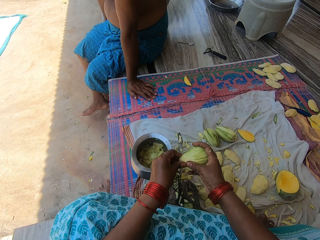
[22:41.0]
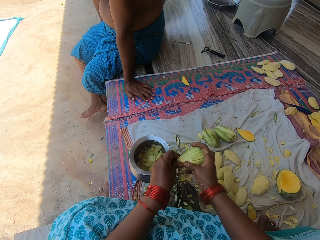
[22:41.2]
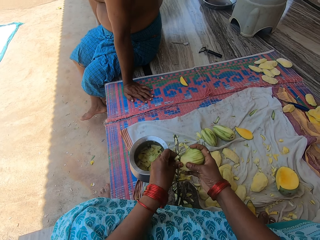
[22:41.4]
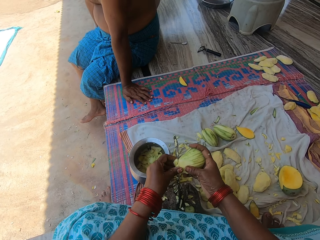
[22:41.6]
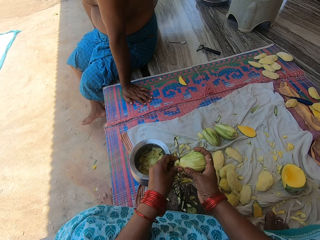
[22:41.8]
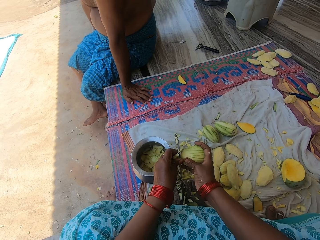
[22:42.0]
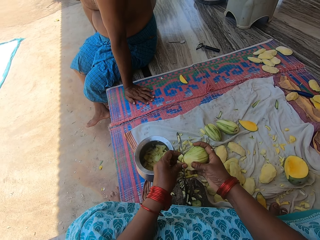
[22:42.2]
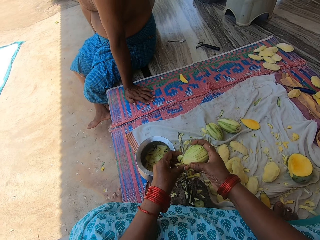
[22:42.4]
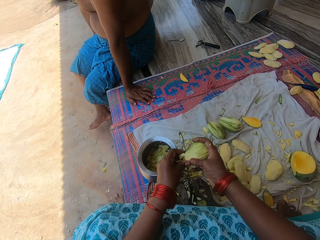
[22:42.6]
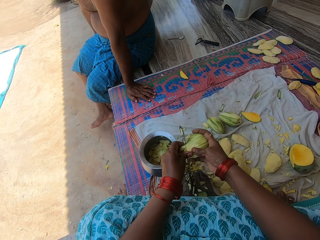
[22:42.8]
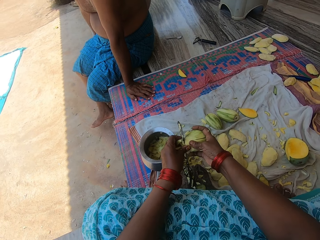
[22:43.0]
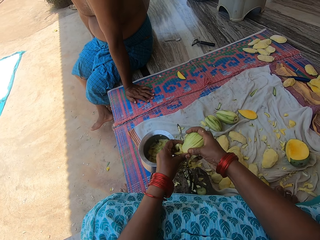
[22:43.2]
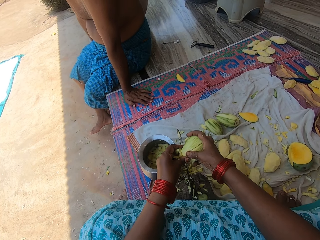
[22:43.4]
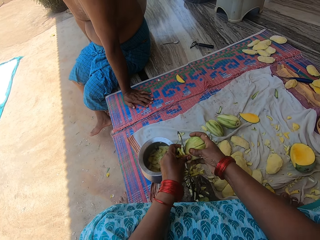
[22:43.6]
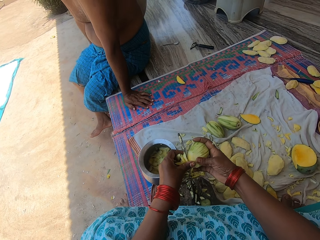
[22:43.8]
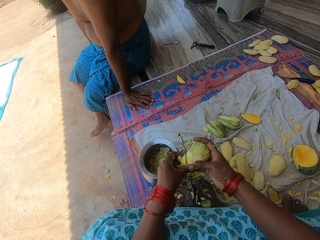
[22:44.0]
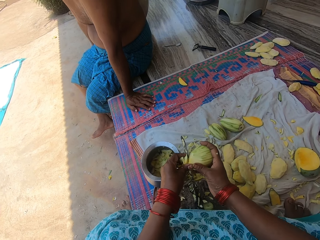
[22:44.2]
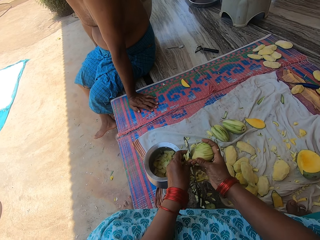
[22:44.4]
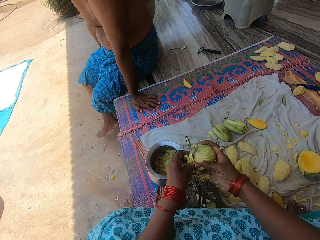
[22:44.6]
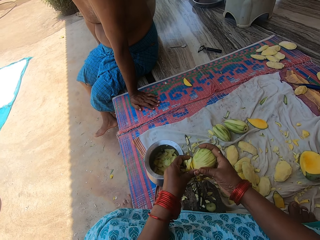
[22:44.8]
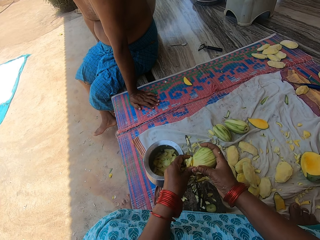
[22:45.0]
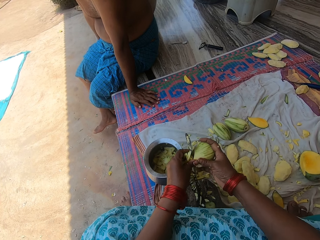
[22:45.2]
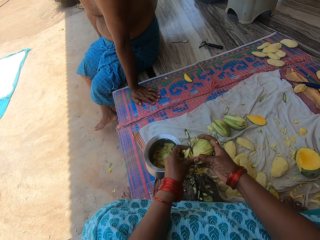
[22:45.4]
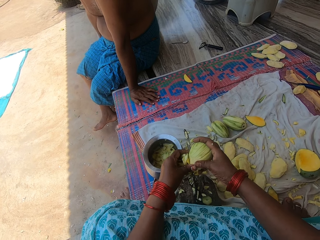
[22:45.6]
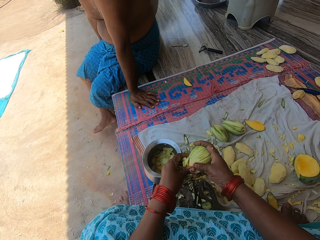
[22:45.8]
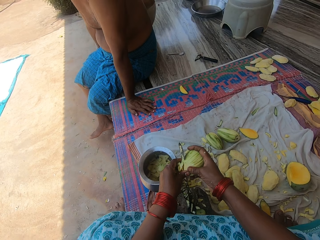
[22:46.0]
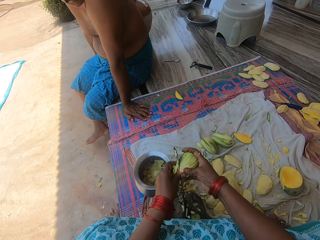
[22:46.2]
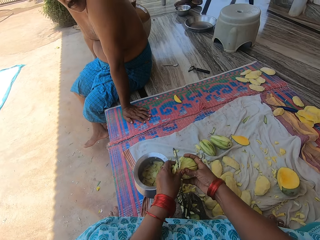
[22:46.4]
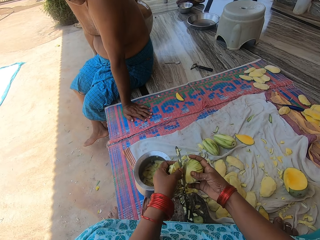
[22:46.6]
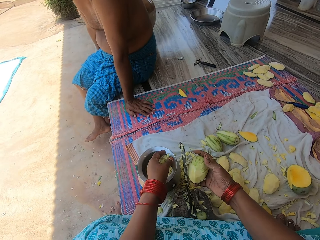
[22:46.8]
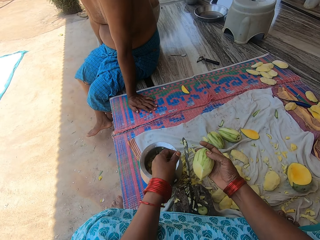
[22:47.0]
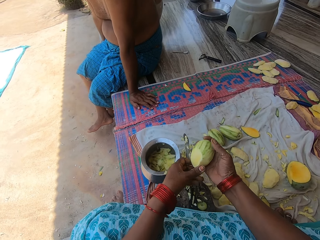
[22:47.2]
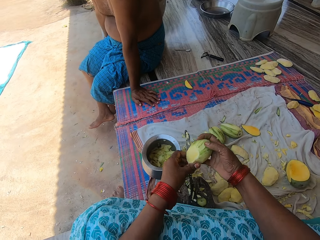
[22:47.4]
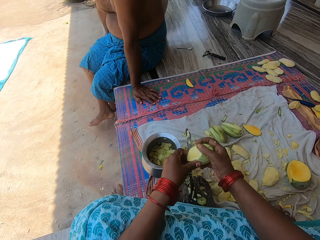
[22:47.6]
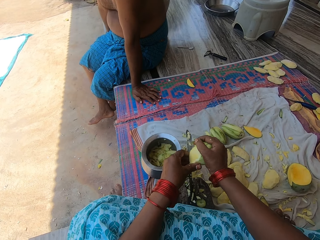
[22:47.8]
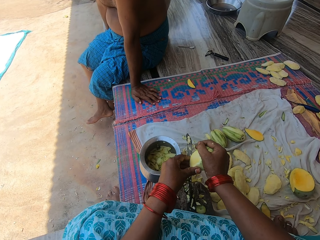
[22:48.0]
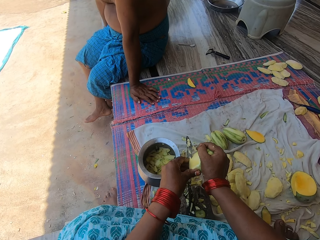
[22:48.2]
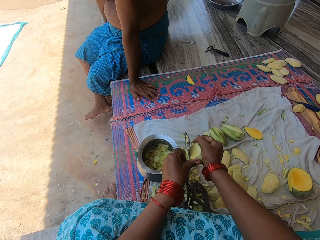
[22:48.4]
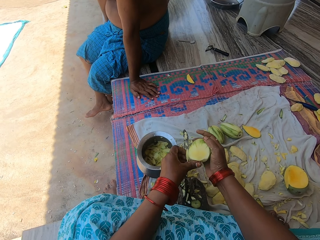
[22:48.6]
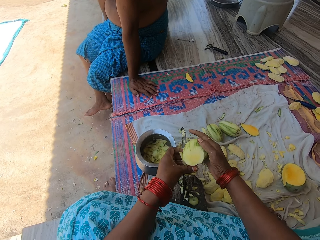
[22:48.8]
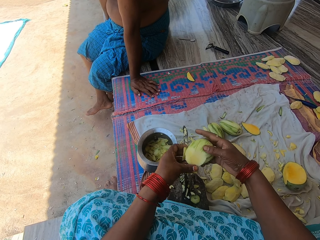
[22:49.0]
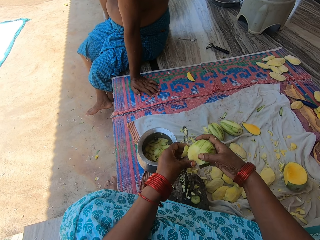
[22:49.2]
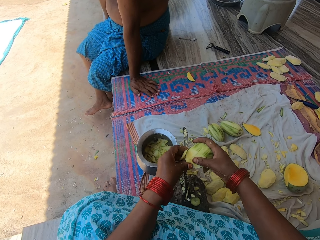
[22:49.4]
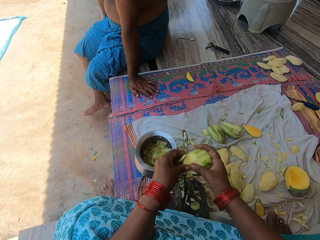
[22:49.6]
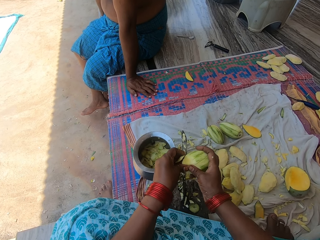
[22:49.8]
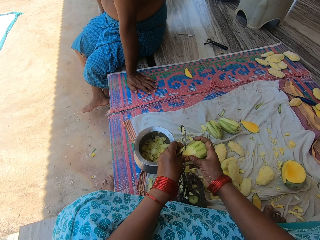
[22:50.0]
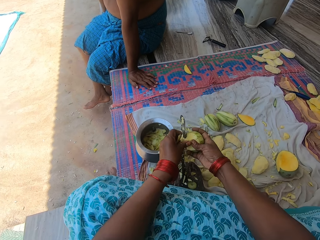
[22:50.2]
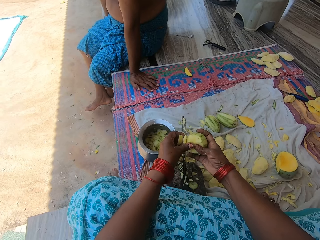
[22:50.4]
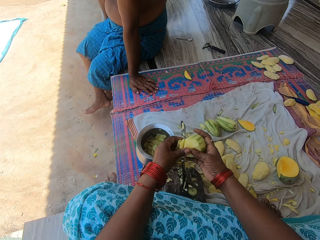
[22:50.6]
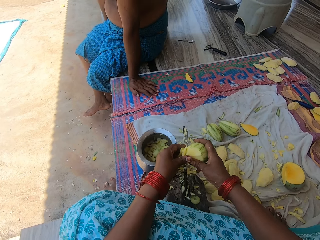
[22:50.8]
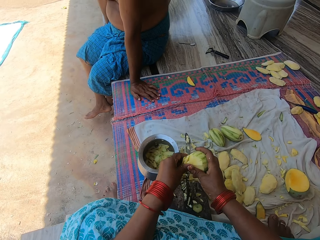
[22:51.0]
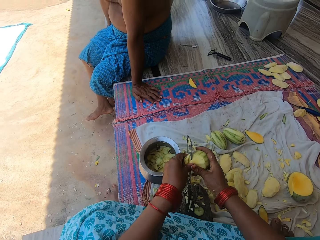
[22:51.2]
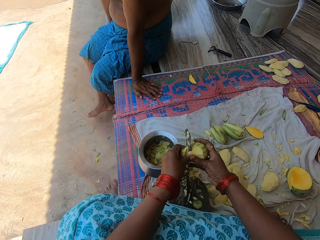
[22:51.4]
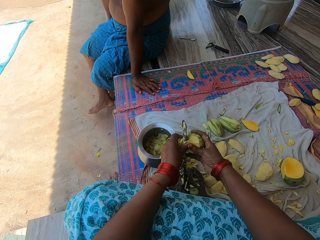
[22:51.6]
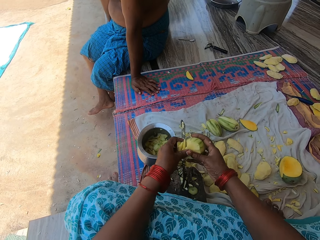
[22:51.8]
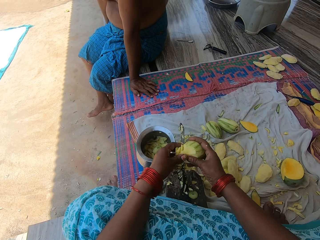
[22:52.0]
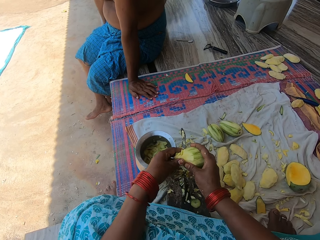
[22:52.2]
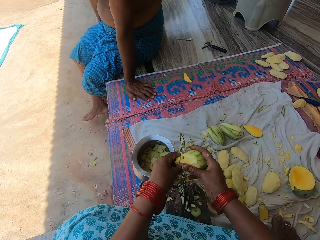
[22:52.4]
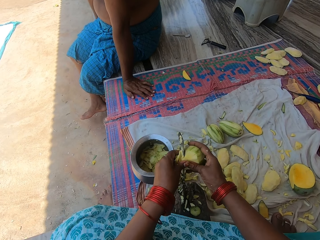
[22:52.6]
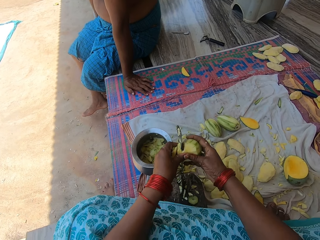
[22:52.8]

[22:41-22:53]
The camera wearer continues to cut the mango into pieces. They put the cut fruit in the bowl. They cut the mango on the blade.

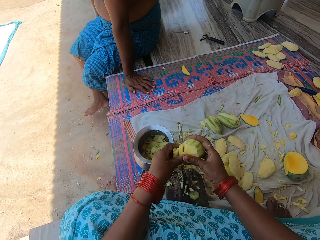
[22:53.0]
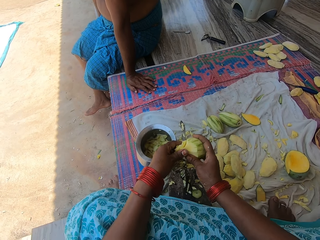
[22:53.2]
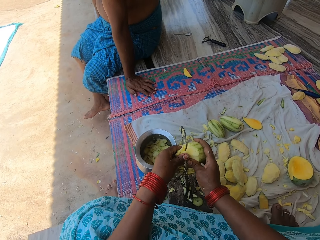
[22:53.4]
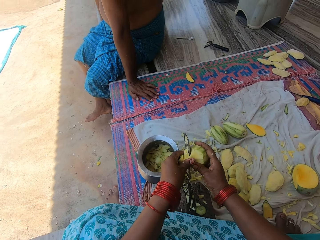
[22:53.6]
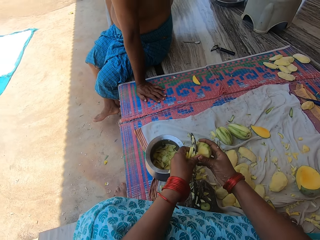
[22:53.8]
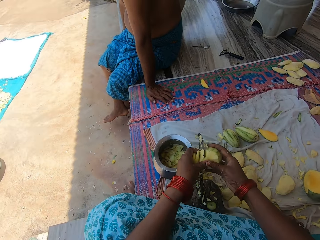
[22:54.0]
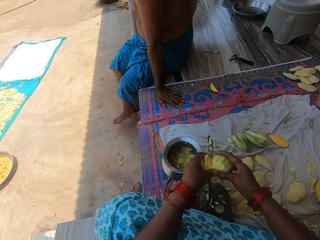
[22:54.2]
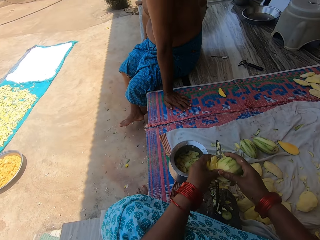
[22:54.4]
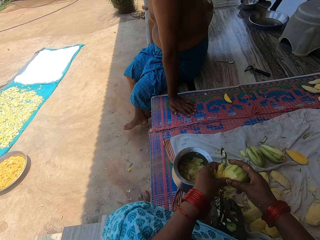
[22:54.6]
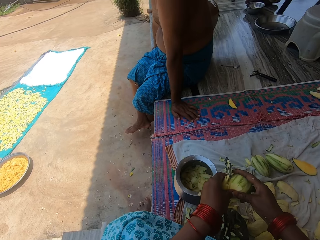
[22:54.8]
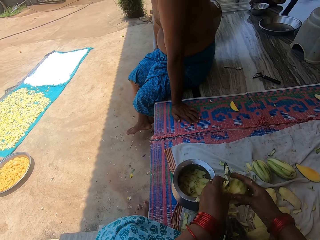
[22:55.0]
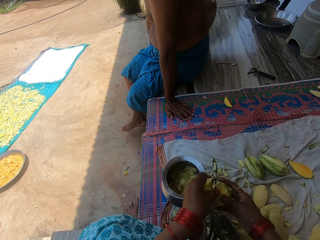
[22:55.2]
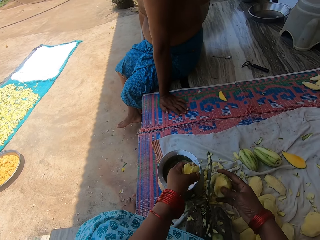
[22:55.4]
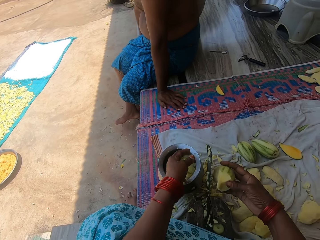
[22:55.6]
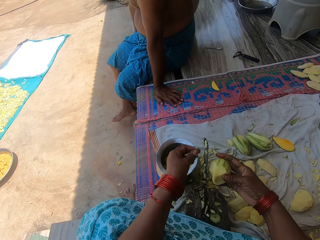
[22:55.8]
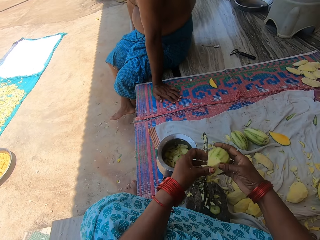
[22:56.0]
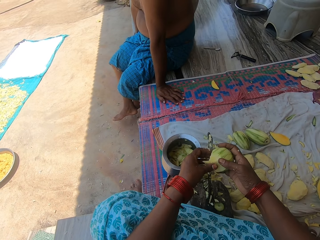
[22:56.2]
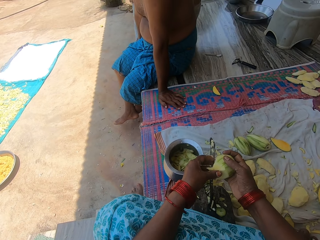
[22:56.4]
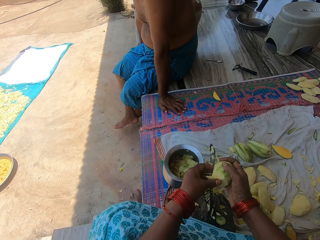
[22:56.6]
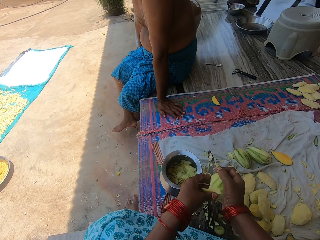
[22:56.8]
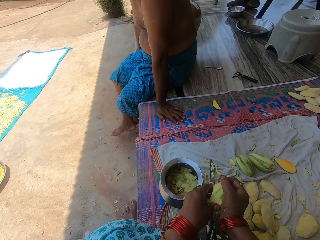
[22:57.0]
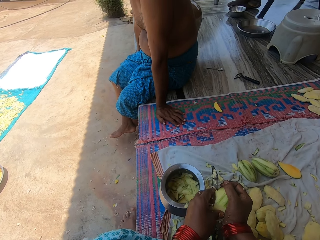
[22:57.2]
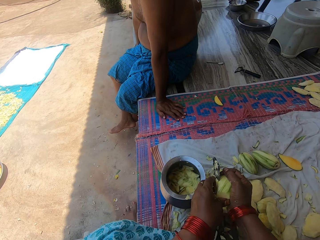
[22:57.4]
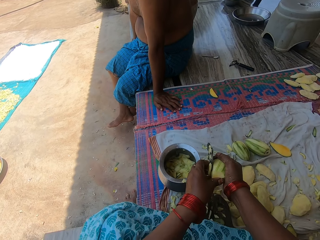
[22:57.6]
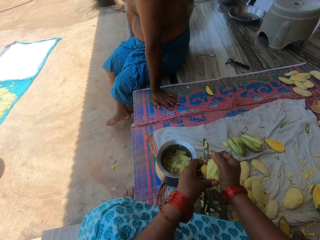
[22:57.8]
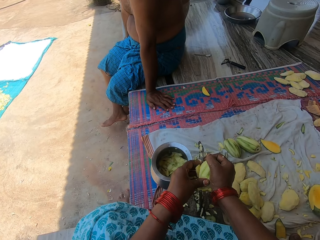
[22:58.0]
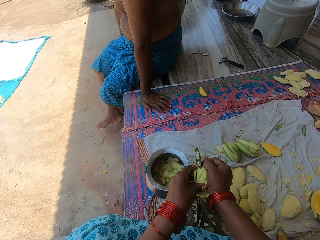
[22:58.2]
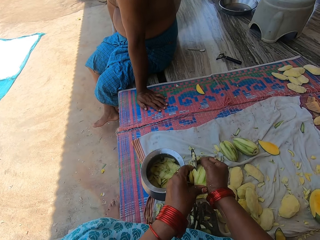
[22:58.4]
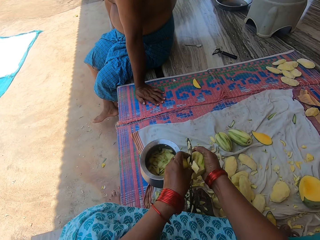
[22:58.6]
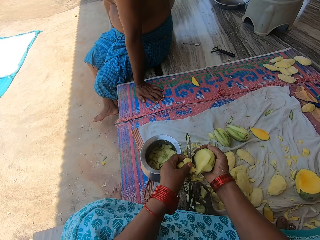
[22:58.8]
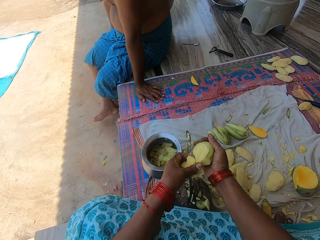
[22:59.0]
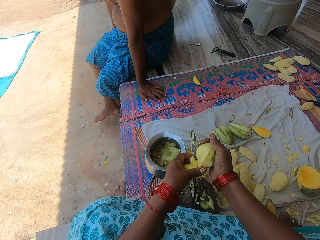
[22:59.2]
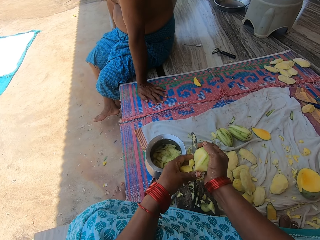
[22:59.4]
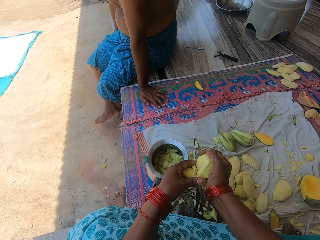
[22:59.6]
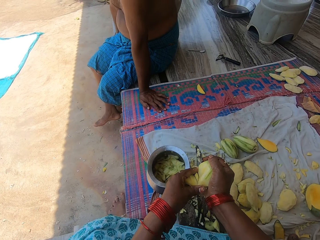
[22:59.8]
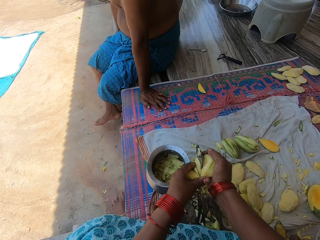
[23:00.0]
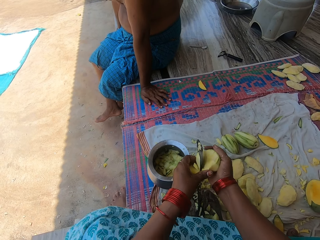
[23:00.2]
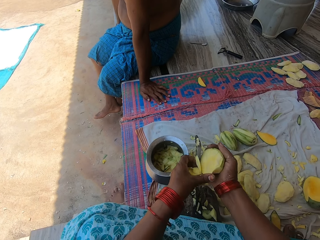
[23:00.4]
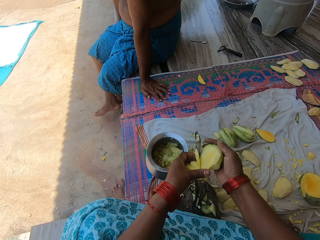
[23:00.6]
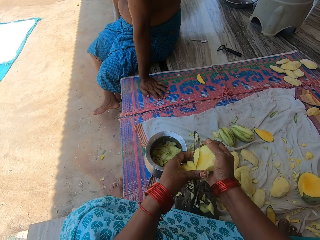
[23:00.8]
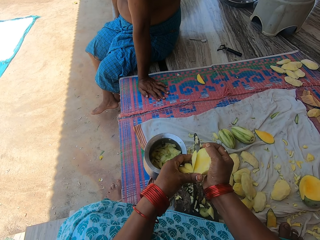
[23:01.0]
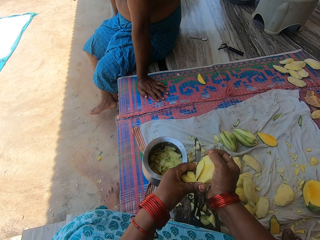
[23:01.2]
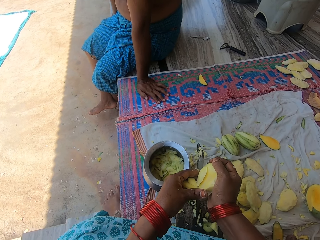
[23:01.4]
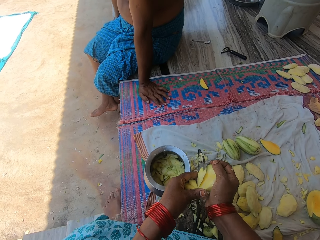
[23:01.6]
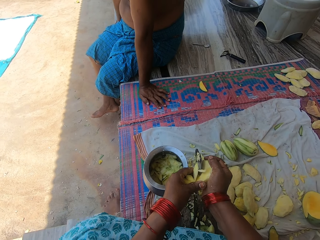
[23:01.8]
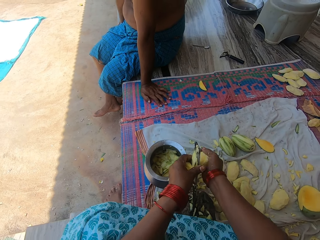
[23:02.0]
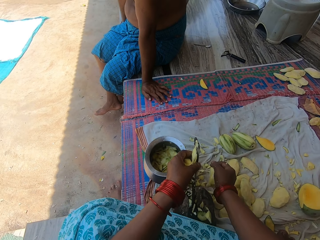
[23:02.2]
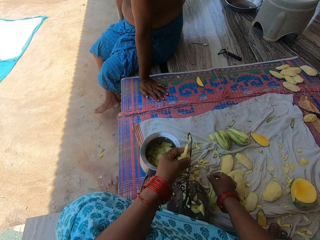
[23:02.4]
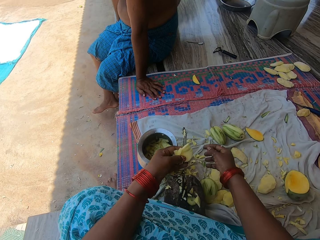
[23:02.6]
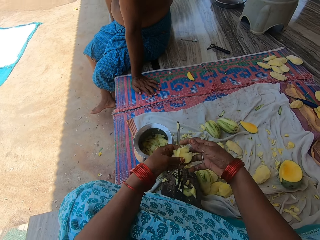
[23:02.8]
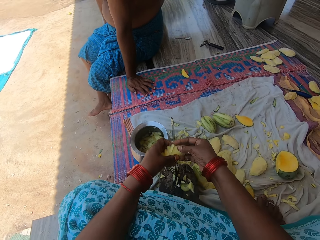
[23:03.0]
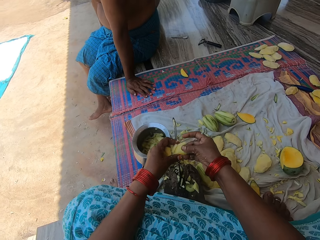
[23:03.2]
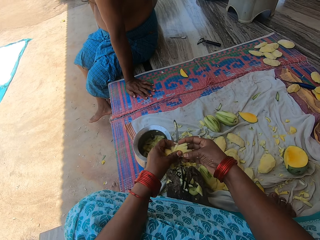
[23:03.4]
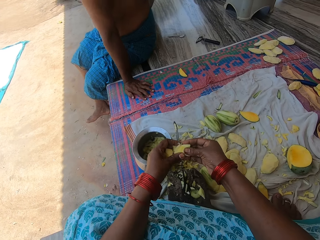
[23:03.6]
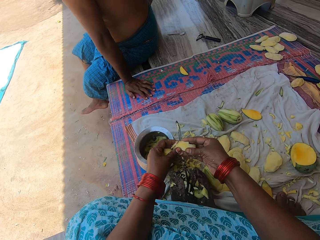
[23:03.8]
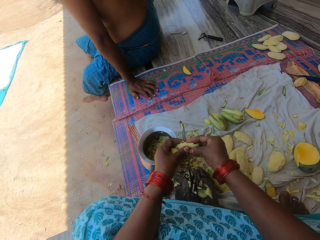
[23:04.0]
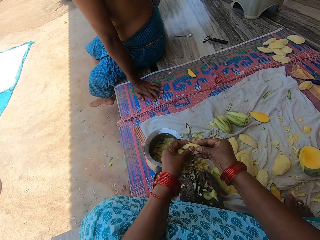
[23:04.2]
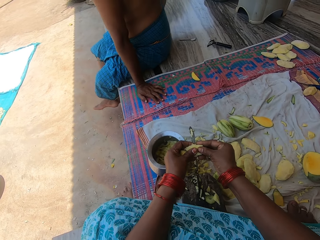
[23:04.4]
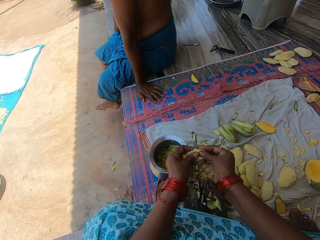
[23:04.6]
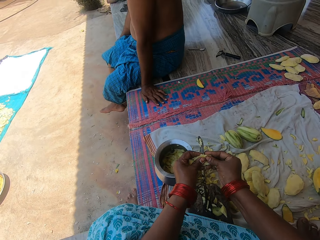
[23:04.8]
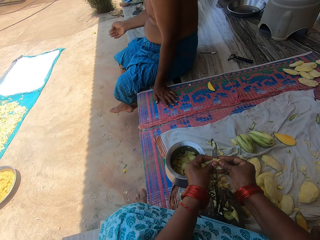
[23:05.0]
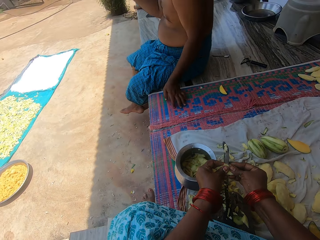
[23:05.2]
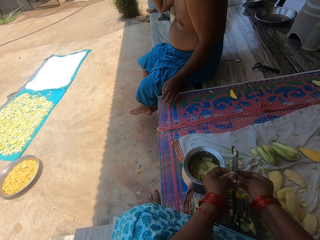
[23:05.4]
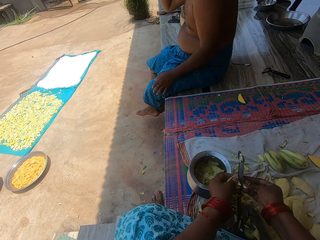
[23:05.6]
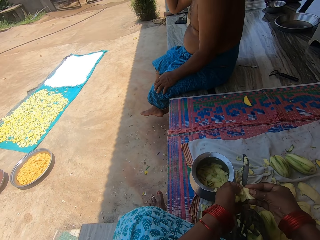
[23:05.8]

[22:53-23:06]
The camera wearer places the mango in the cooking pot. They cut the mango on the blade. They place the mango on the mat. They cut the mango on the blade.
